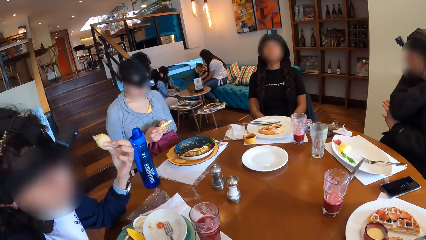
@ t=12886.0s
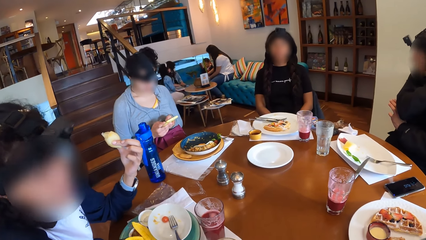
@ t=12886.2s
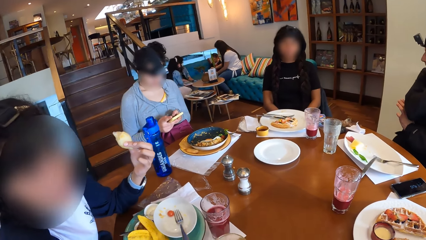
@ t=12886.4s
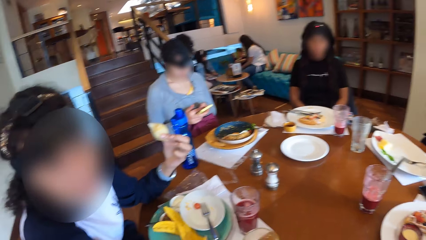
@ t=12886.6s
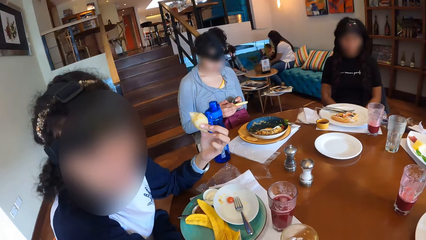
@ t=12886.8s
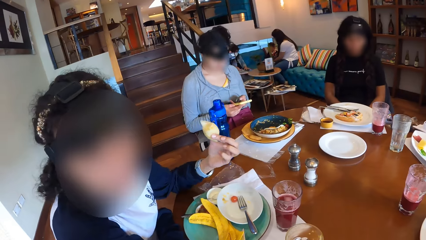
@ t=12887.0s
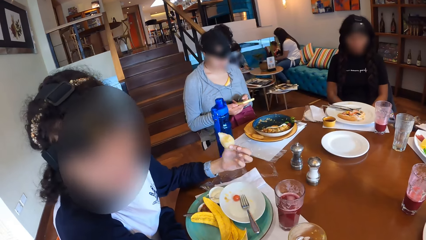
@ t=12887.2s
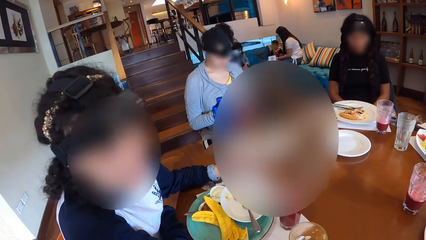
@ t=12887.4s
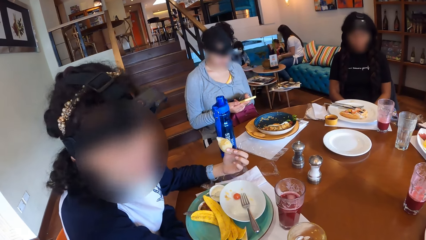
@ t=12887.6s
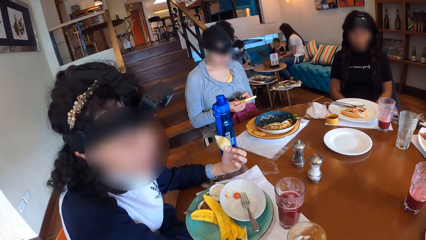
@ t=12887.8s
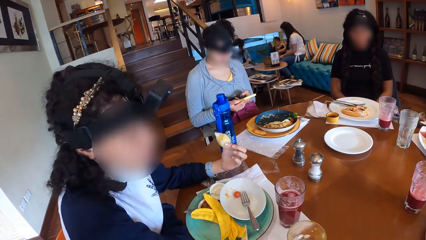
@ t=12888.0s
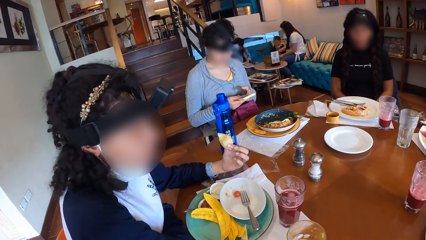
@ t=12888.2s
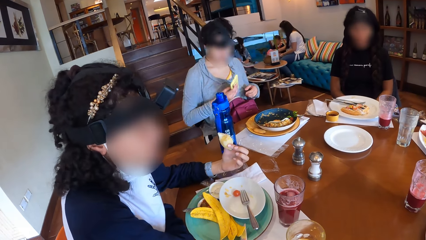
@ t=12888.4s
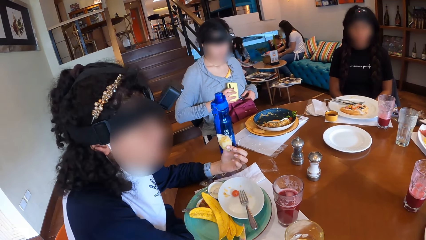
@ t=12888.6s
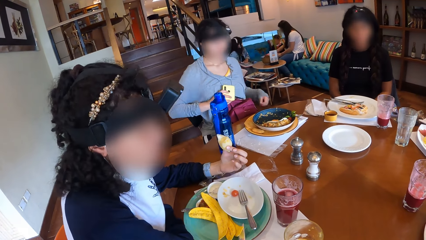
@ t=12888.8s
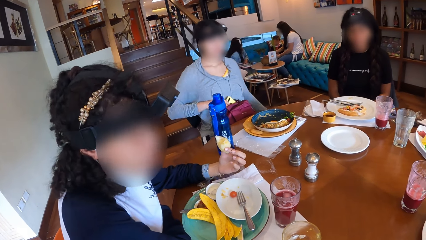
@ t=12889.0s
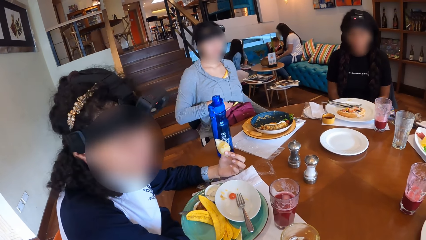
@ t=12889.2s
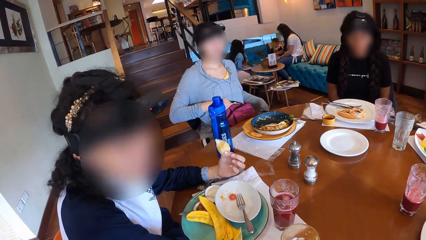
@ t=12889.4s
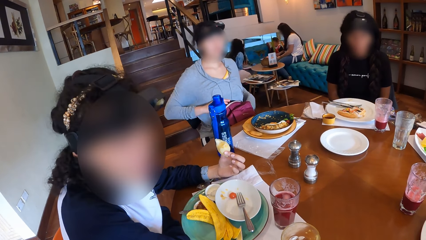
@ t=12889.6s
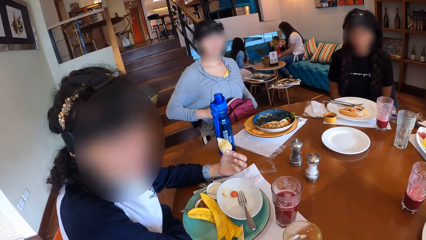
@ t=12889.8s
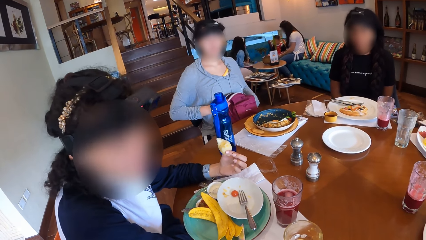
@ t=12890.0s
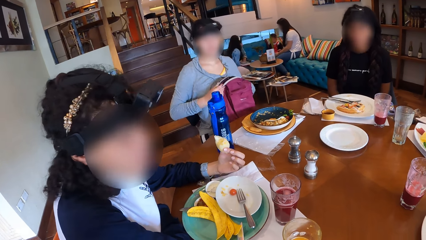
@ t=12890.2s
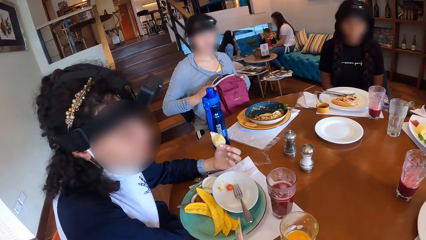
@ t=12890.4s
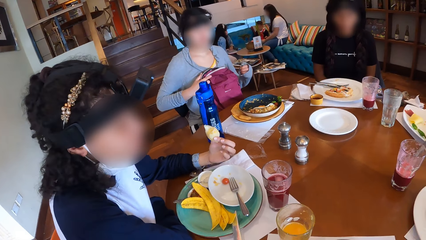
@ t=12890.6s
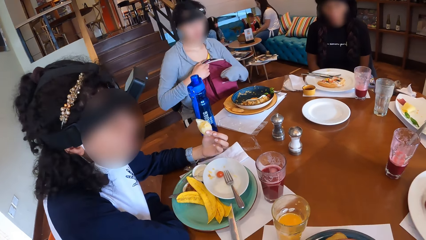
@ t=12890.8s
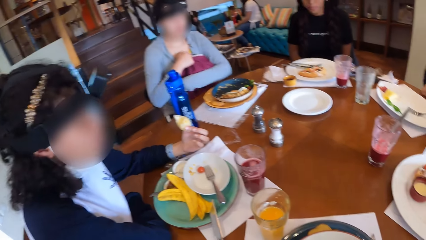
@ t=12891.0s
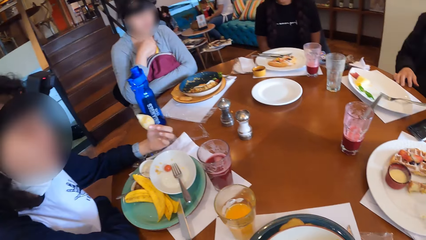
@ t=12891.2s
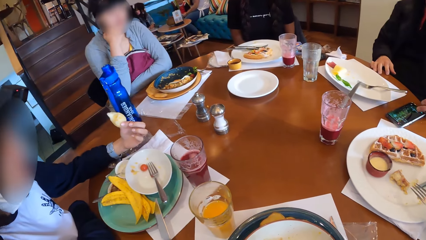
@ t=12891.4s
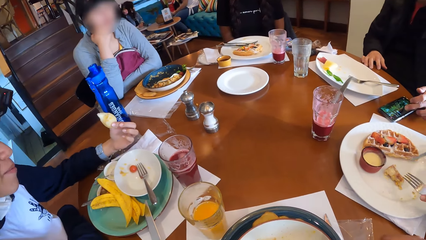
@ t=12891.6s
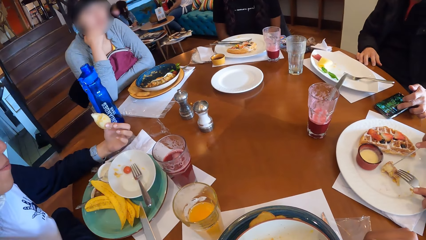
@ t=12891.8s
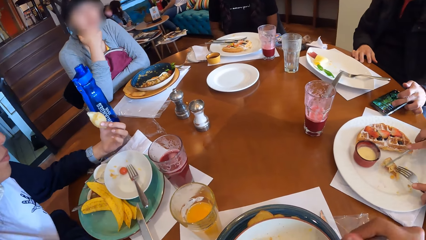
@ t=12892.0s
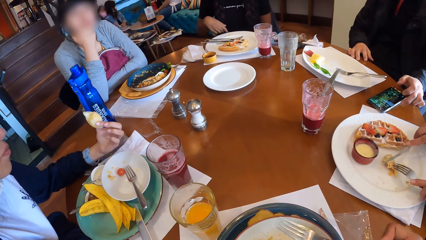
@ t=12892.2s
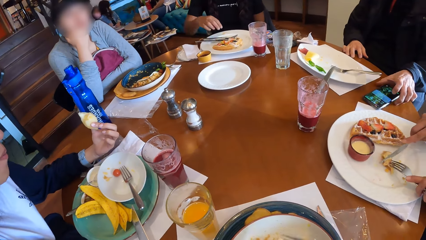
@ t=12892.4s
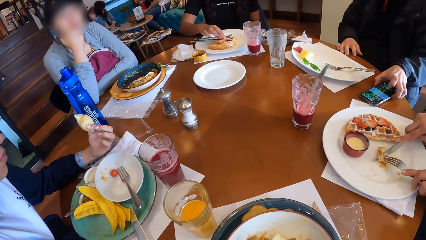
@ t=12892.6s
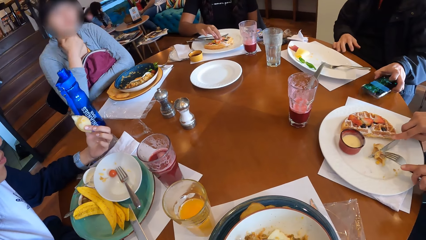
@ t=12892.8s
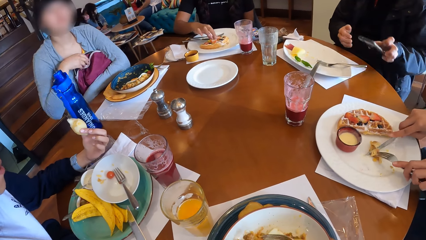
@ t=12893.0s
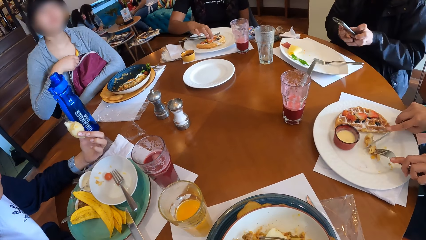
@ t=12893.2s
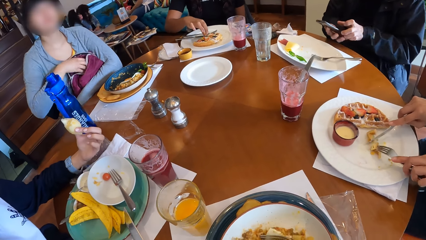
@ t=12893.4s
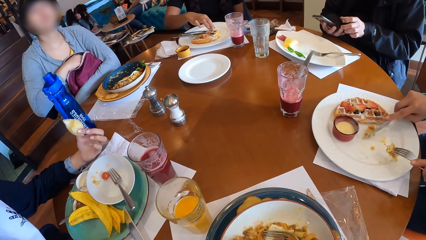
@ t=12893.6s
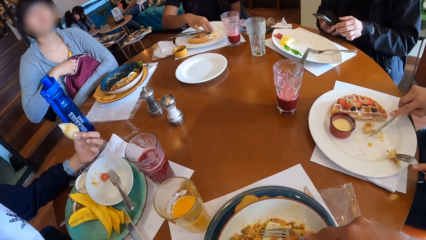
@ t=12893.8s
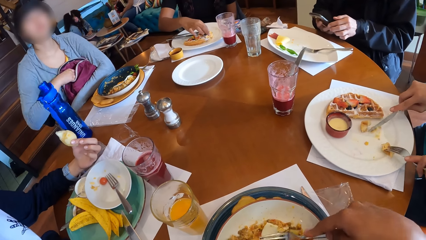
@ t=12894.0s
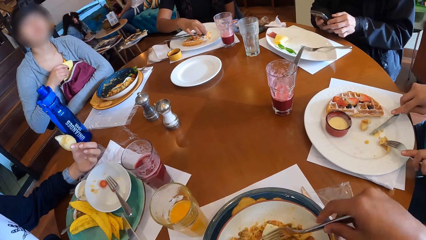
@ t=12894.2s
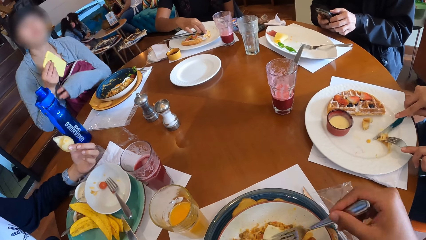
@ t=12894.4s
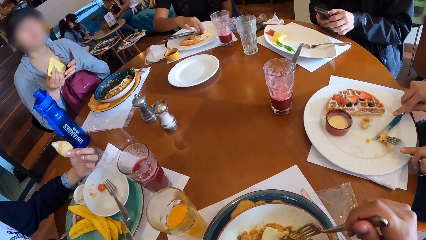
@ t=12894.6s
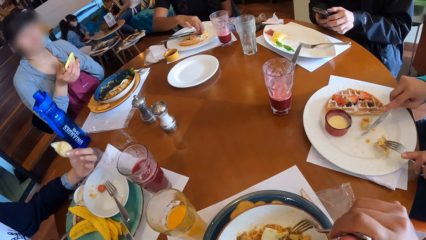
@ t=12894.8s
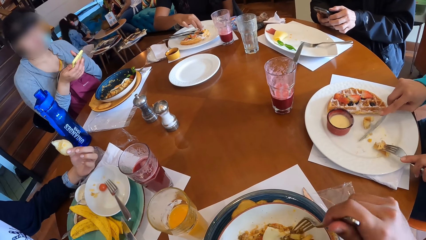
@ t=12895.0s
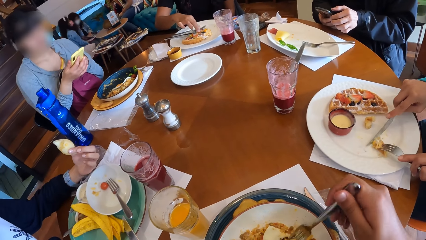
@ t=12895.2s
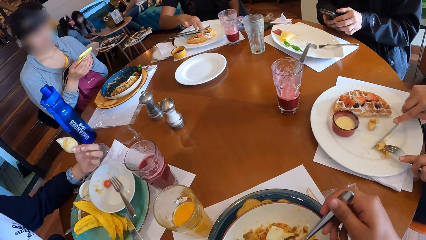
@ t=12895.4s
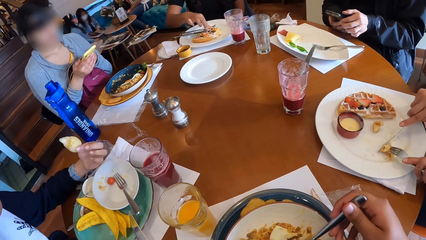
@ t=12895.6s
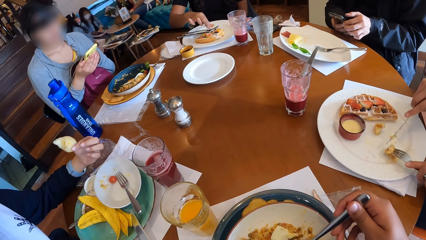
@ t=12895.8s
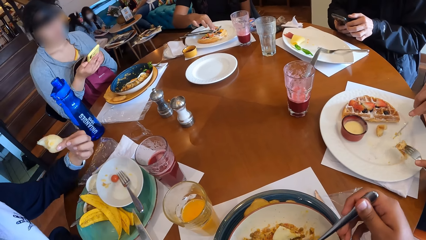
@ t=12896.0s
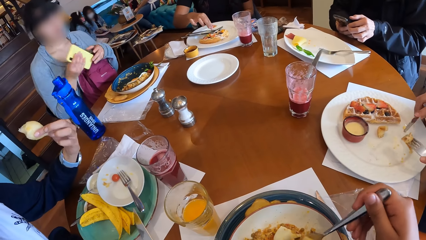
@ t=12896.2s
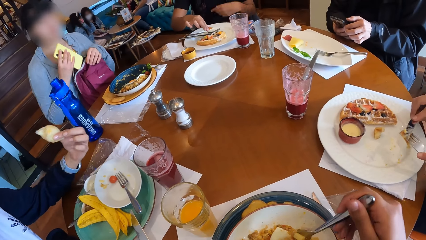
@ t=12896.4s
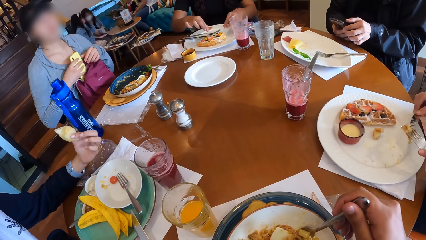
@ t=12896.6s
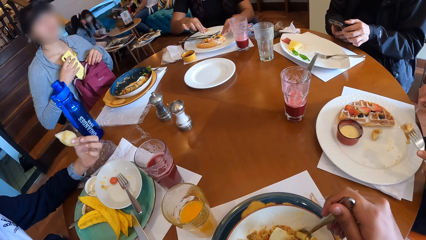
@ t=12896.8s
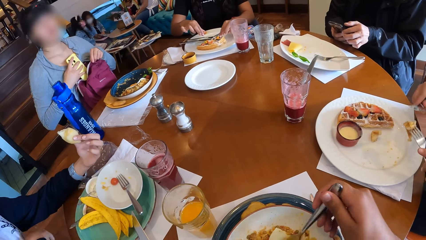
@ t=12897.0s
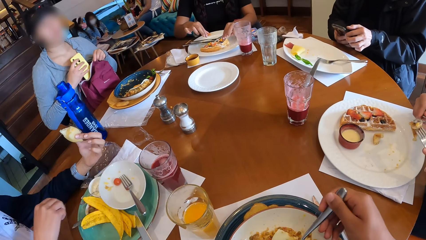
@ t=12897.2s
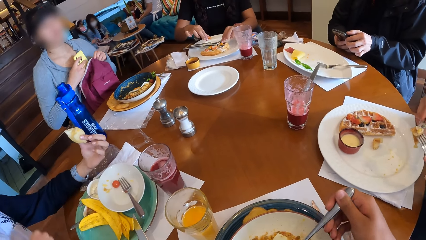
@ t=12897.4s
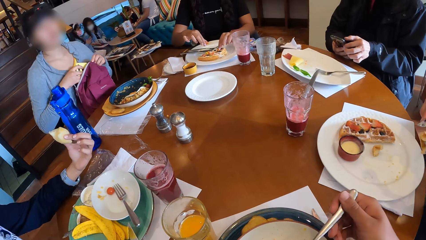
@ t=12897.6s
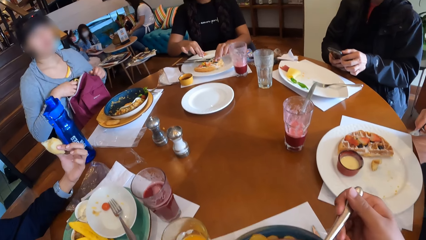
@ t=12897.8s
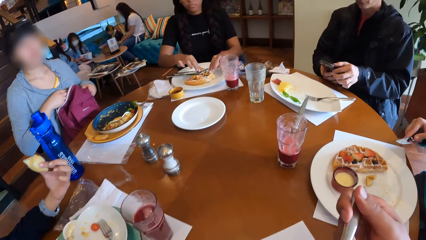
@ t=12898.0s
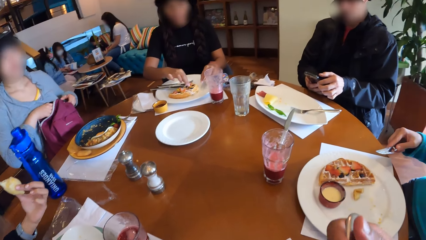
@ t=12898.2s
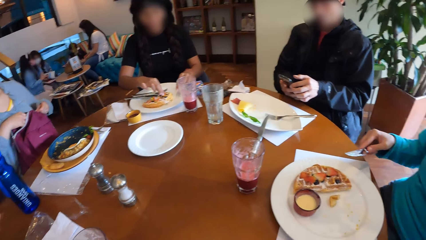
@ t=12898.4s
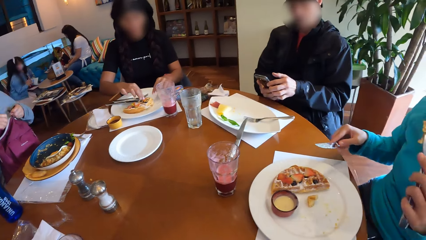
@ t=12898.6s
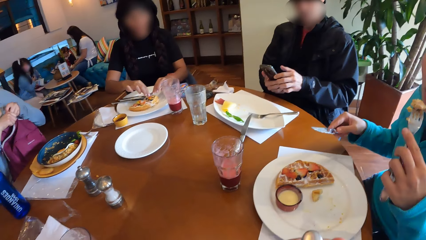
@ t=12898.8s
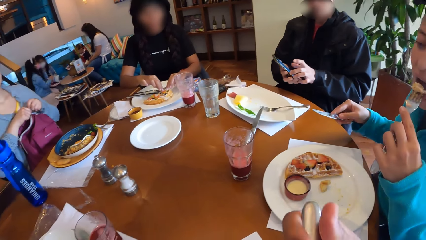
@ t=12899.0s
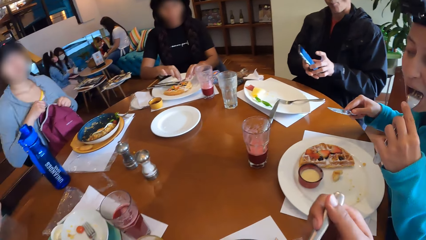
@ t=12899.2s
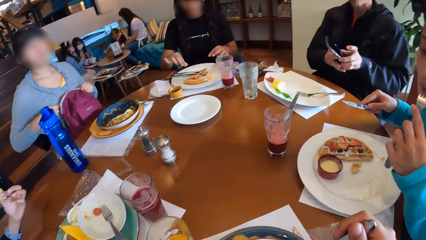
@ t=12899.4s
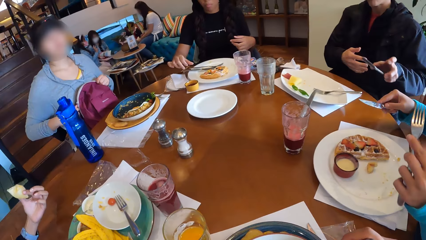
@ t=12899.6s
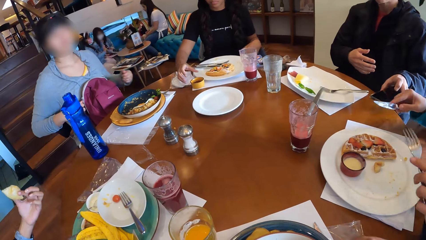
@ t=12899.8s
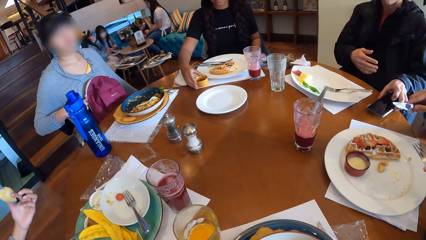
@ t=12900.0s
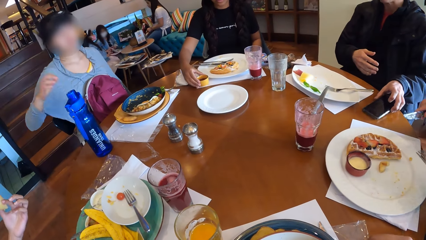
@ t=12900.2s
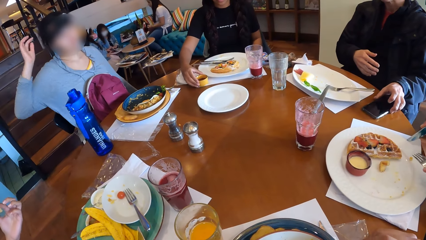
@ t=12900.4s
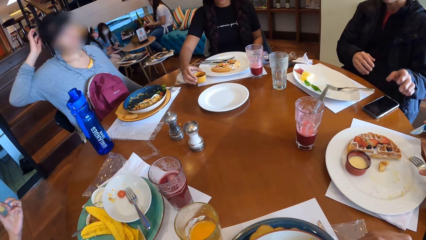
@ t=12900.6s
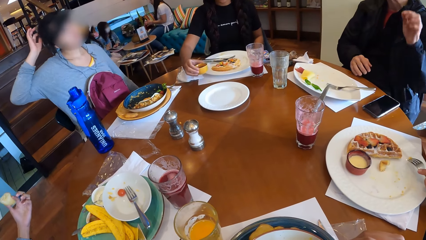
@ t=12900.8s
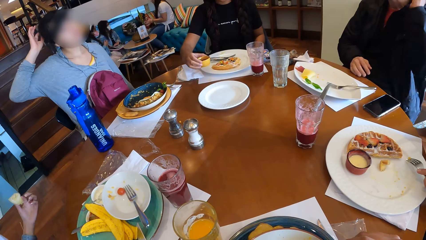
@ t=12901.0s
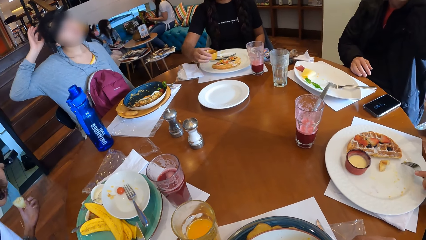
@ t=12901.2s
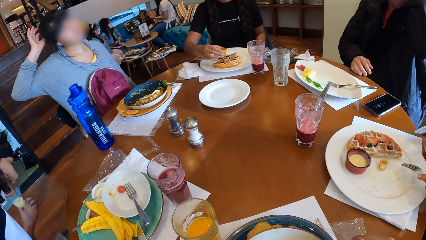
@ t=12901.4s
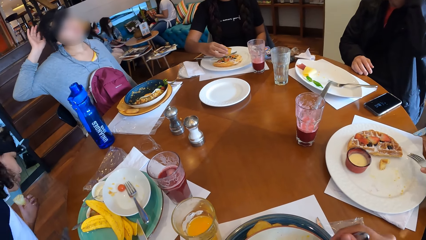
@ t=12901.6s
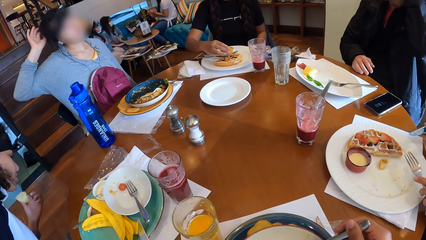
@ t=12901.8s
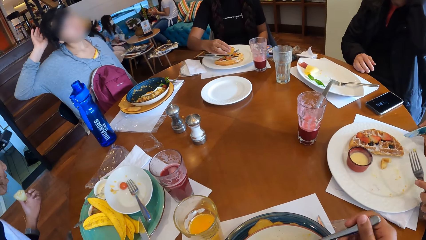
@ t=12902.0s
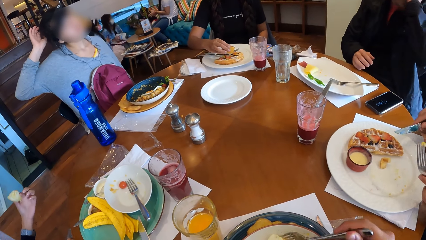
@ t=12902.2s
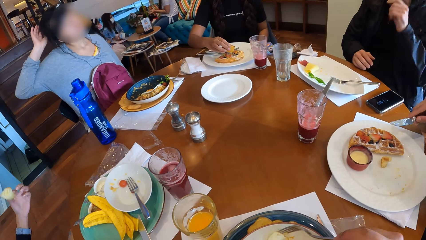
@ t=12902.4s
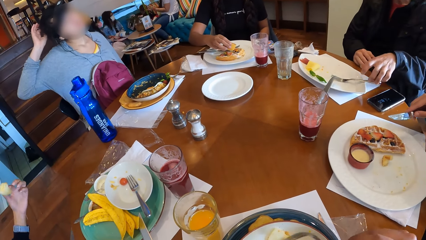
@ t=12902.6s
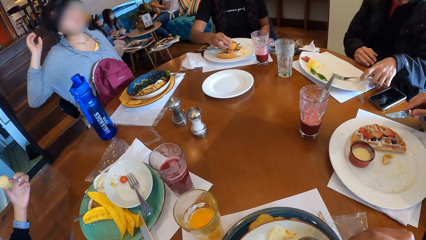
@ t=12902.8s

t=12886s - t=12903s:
A woman interacts with the camera wearer. Another woman puts the phone into the bag with her right hand. A man taps on a screen of a phone on the table with his left hand. A third woman cuts waffles on the plate on the table with the table knife in her right hand and fork in her left hand. The man picks up the phone from the table with his left hand, and holds the phone with both hands. The second woman brings out the phone from the bag with her right hand. The man taps on the phone screen with his left hand. The second woman operates the phone in her hands. The camera wearer eats food. A fourth woman arranges pieces of waffles on the plate with both hands. The second woman puts the phone back into the bag with her right hand. The third woman eats the waffles in the fork on her left hand. The second woman zips the bag with both hands. The fourth woman picks a cup of jam from the table with her right hand. The man places the phone on the table. The second woman lifts her right hand to her head, and scratches her hair with her right hand. The man raises his left hand to his face. The first woman peers down.
